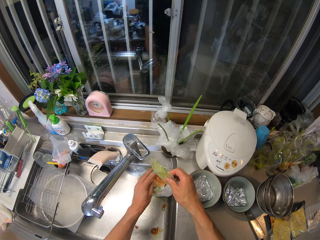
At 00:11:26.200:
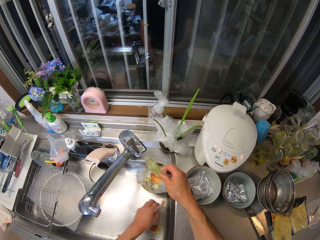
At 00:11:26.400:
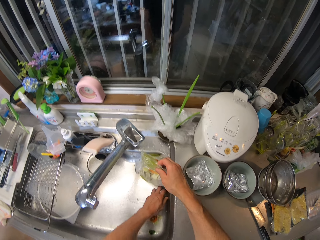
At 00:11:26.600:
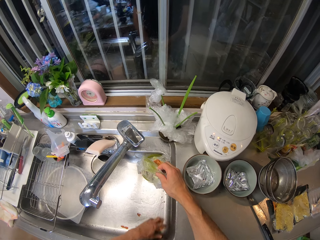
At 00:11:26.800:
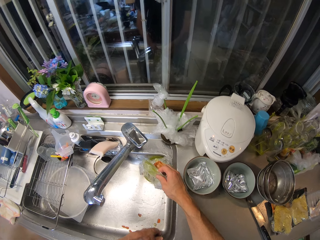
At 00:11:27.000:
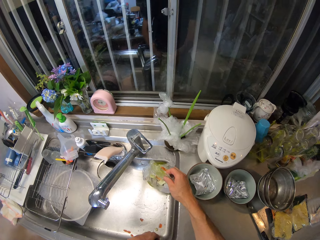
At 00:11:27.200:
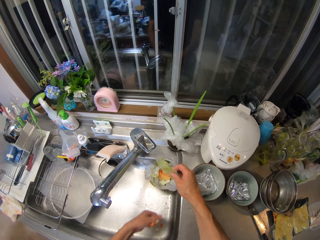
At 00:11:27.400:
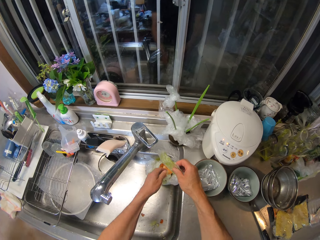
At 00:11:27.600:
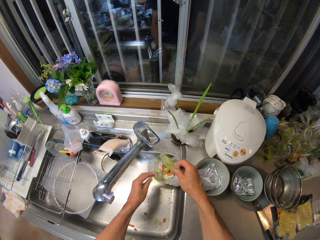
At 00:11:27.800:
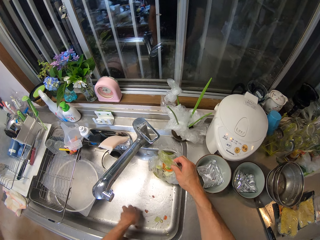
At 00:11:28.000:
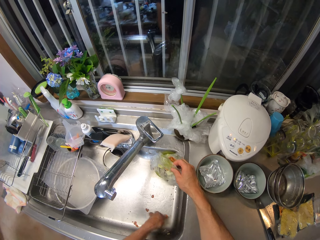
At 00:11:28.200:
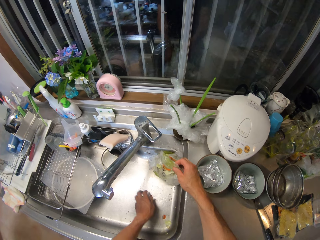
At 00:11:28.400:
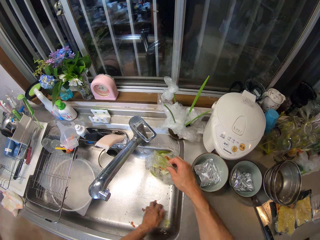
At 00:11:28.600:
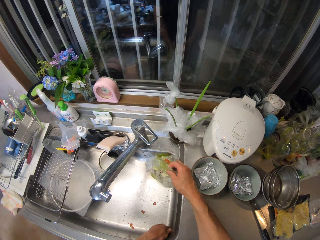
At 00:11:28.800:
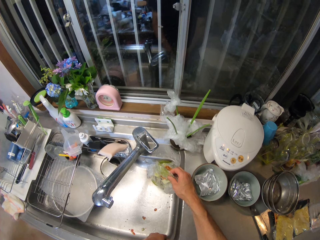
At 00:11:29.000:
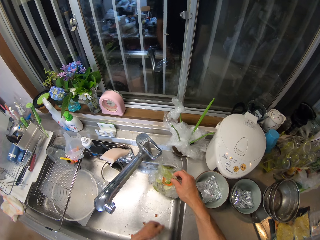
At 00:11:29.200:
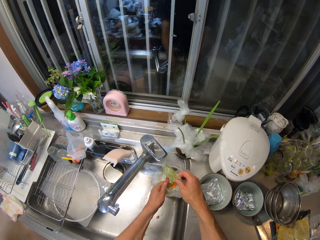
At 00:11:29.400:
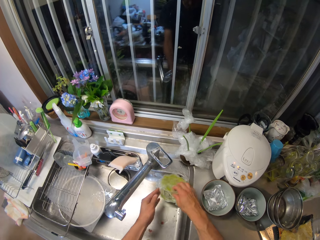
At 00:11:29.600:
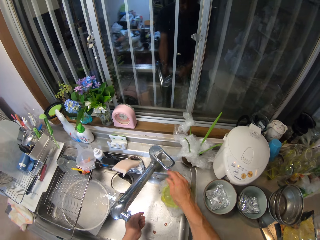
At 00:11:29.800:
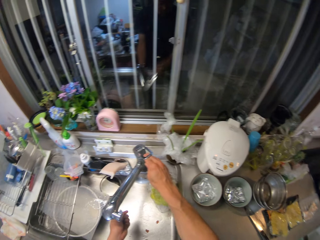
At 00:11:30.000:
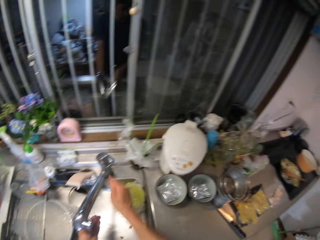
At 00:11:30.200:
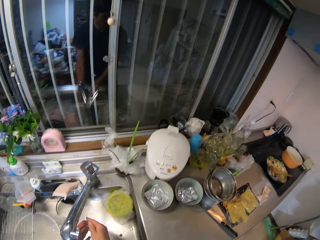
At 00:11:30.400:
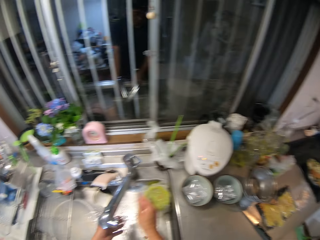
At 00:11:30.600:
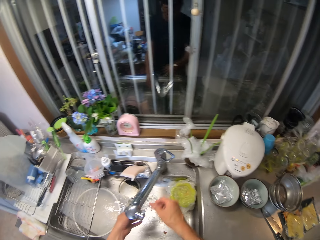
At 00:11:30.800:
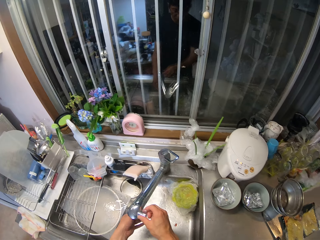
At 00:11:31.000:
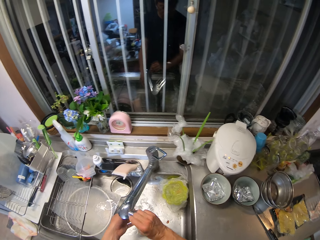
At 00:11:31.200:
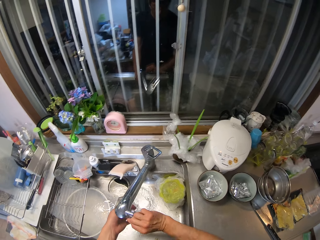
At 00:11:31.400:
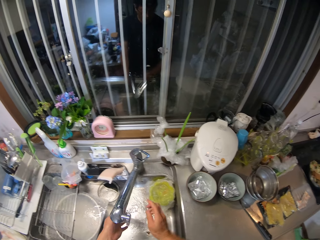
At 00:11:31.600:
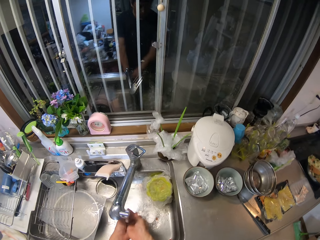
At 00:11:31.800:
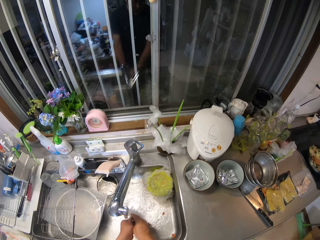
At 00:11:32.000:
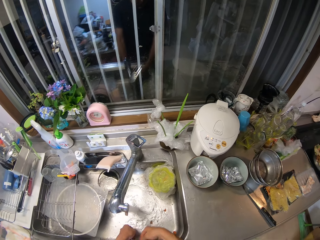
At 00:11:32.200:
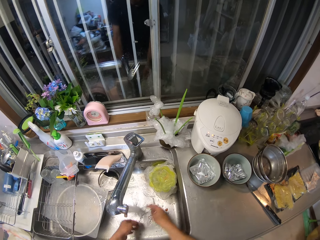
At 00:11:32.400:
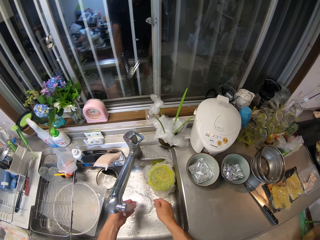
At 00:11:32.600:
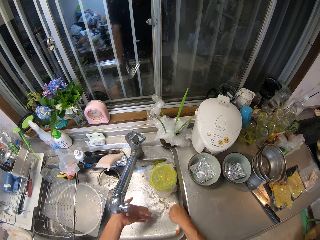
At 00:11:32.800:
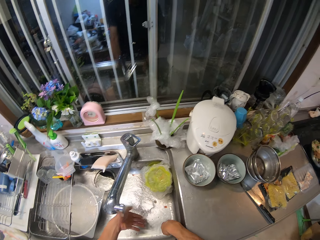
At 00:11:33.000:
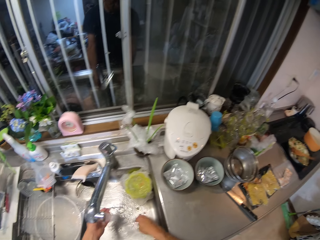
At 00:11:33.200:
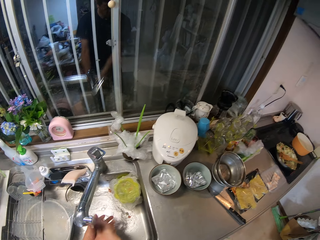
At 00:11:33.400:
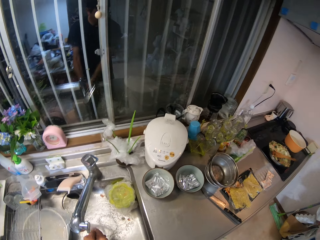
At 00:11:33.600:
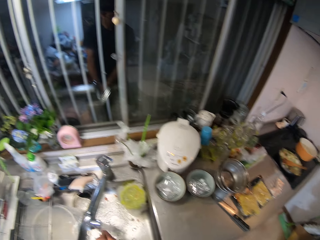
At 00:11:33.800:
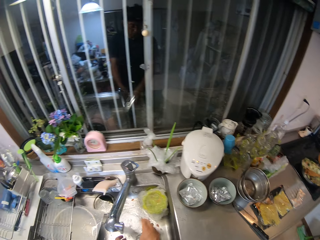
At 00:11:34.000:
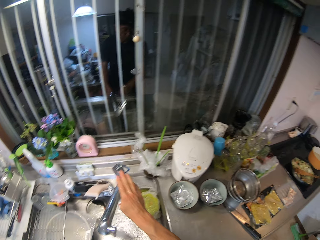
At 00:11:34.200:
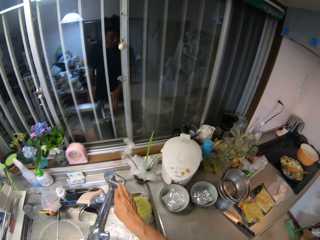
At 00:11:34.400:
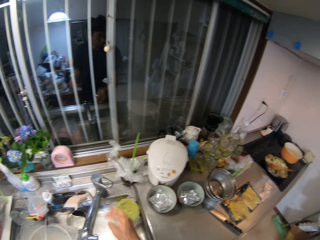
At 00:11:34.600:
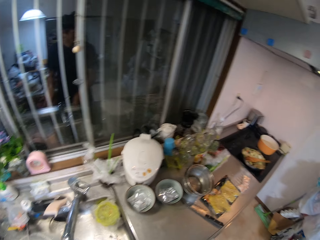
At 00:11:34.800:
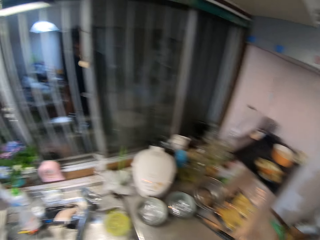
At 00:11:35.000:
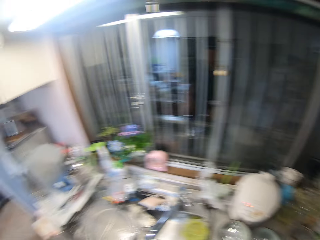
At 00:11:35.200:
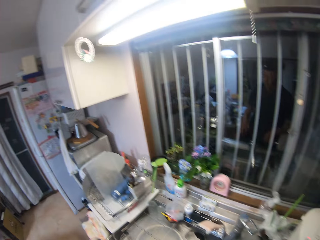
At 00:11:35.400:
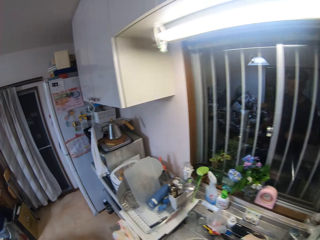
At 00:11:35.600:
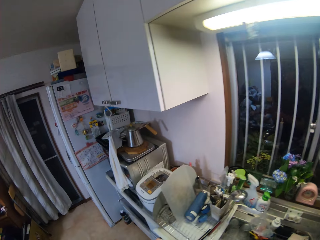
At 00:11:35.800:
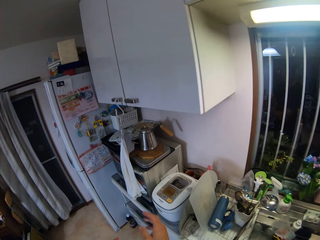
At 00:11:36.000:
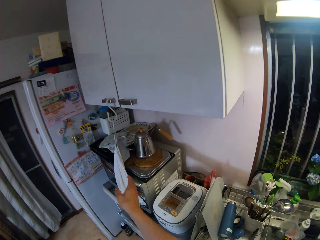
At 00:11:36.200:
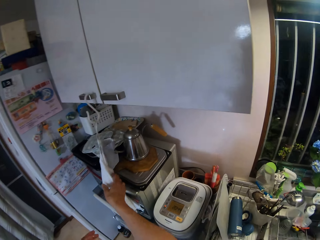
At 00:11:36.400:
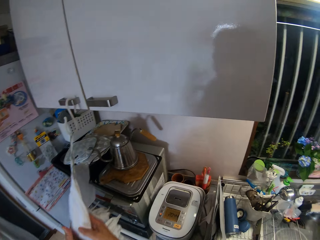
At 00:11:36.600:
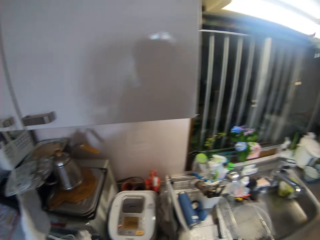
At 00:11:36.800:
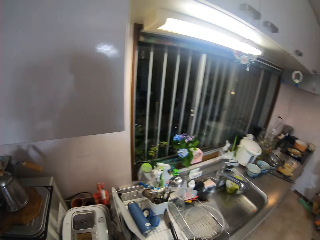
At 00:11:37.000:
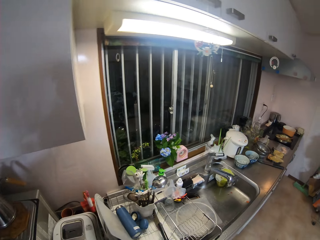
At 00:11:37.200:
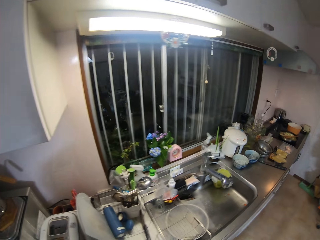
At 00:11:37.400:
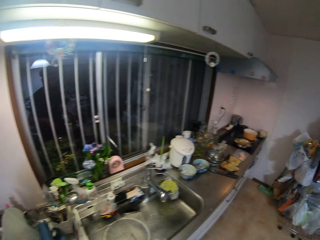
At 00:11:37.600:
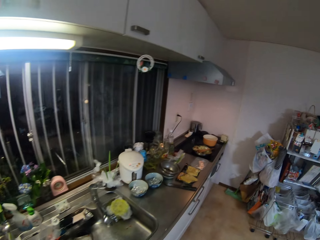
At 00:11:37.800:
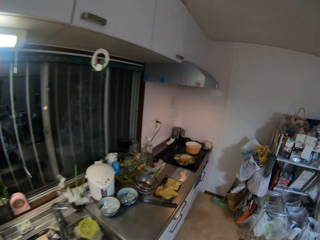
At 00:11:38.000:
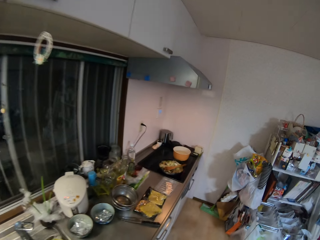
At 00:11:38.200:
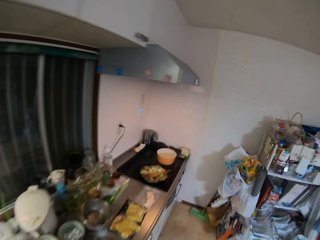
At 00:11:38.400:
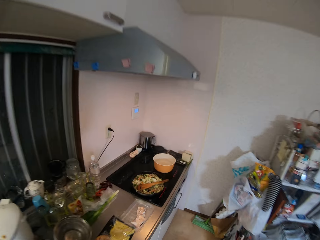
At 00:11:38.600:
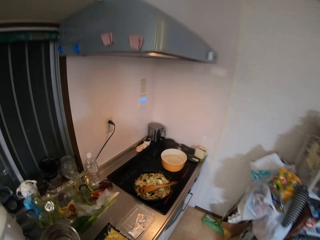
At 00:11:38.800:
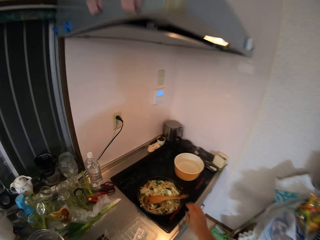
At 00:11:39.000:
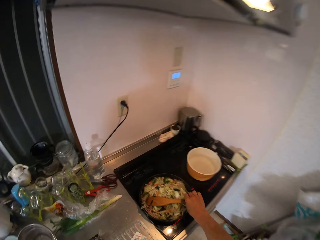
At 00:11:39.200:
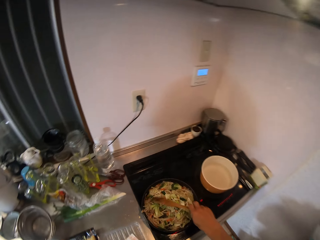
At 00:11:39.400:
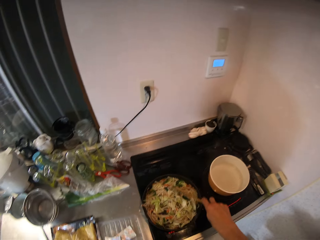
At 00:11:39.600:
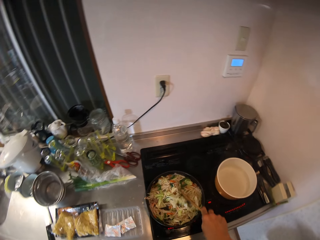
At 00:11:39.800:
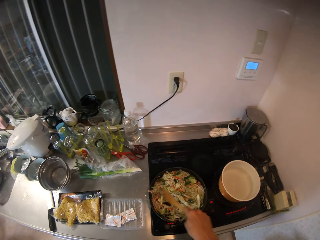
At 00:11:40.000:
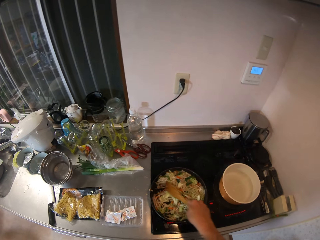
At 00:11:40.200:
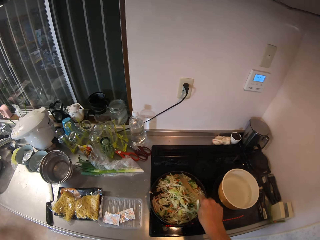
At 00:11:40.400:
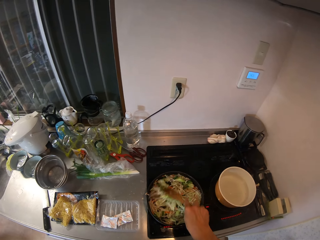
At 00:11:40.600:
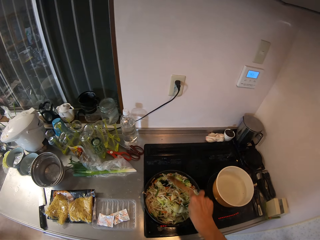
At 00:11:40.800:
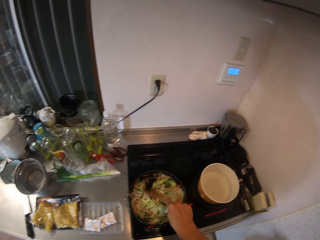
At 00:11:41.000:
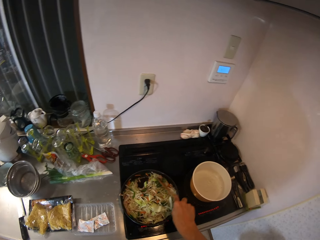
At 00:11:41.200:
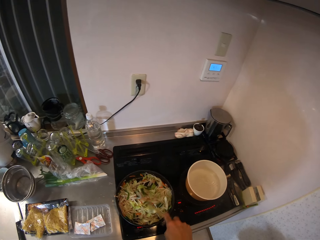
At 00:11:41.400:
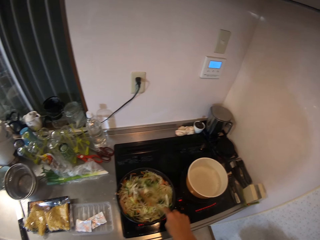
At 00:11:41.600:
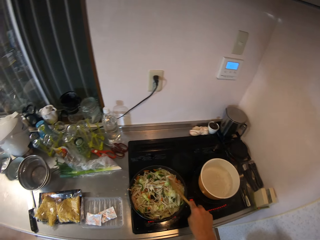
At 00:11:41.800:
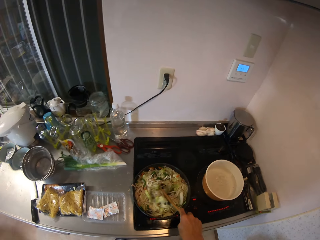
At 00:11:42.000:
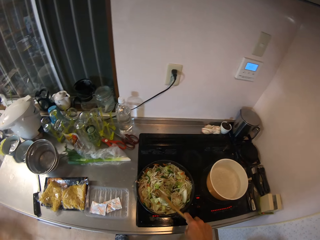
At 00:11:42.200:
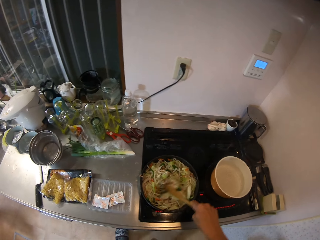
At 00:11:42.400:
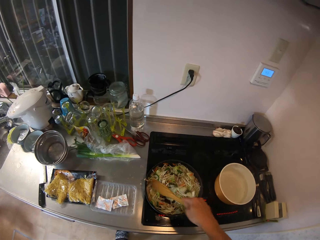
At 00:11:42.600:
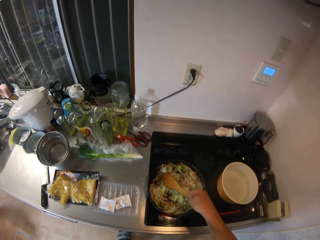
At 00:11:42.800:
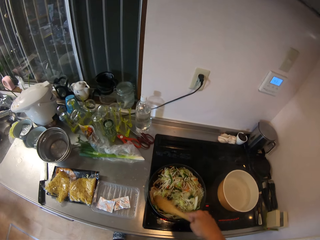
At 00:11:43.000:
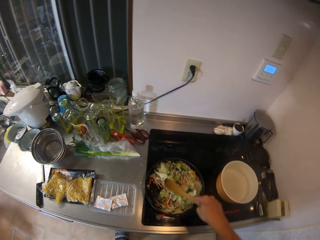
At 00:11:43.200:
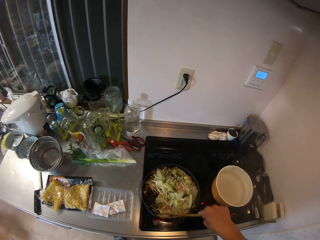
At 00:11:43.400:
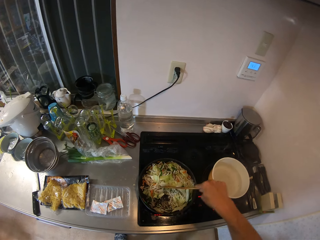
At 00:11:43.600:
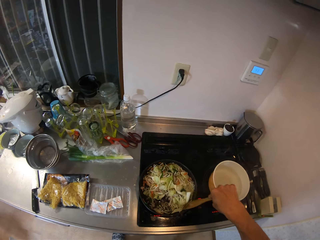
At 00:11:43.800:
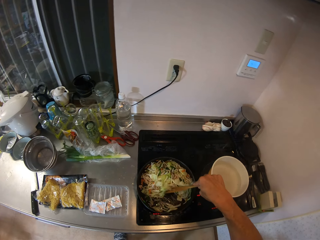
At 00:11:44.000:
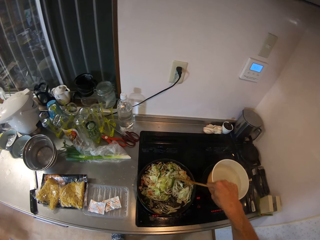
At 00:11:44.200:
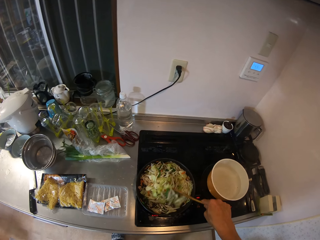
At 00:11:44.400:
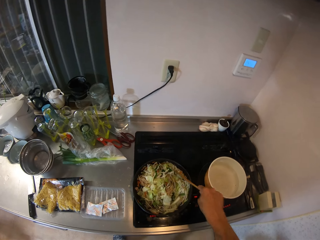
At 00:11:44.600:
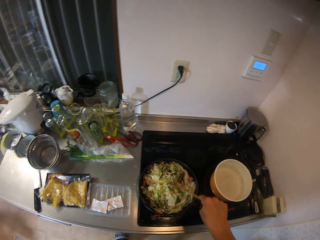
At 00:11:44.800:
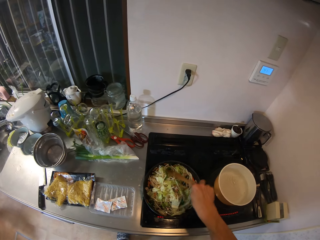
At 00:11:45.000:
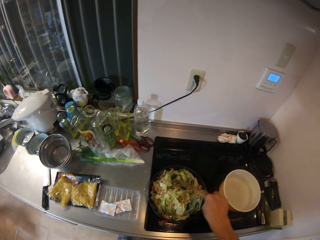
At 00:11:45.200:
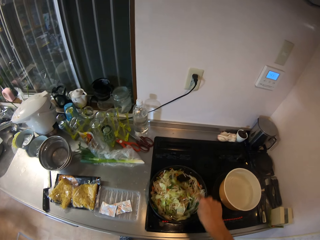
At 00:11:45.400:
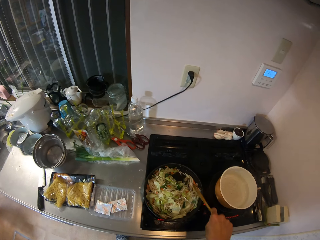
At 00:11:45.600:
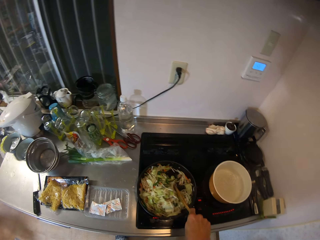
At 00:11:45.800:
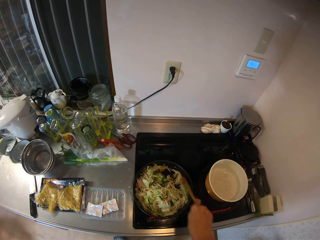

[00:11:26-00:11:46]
The camera wearer holds the plastic paper. He puts the food remains in the container. He puts the plastic paper on the container. He opens up the tap inside the kitchen basin sink aside. He washes his hand inside the kitchen basin sink aside. He switches off the tap in the kitchen basin sink aside. He walks toward the cabinet shelf. He cleans his hand with a kitchen towel in the kitchen. He walks back to the kitchen cabinet. He holds the cooking spoon. He stirs the stir fry inside the pot on the cooker.
